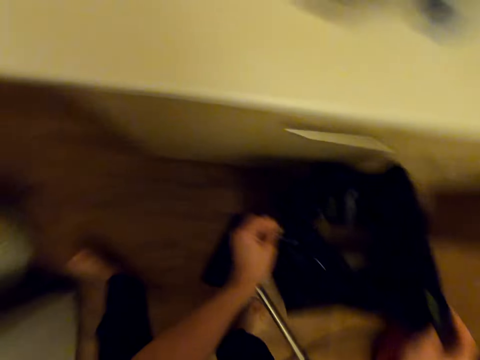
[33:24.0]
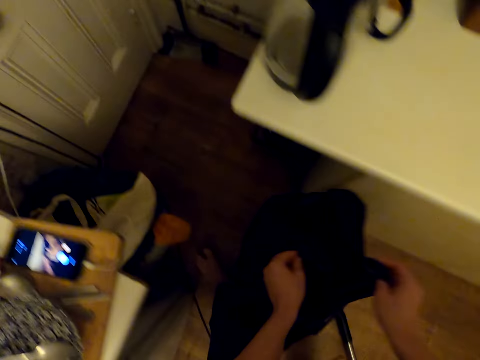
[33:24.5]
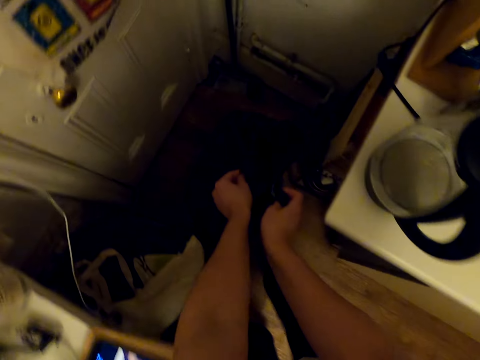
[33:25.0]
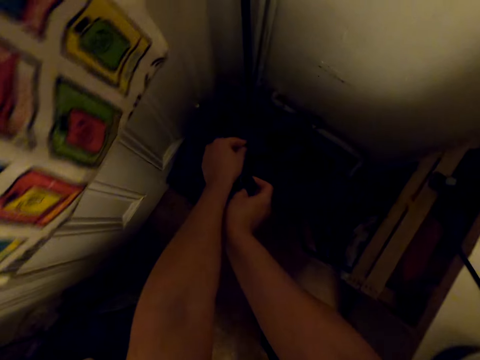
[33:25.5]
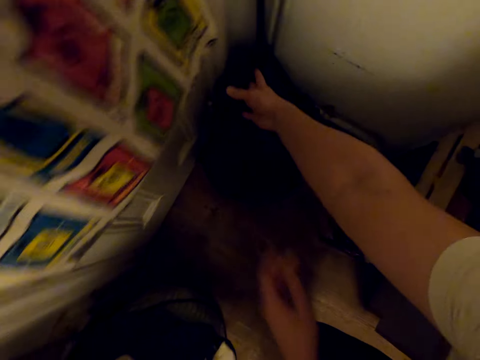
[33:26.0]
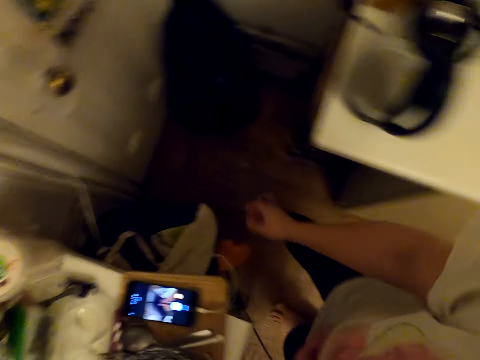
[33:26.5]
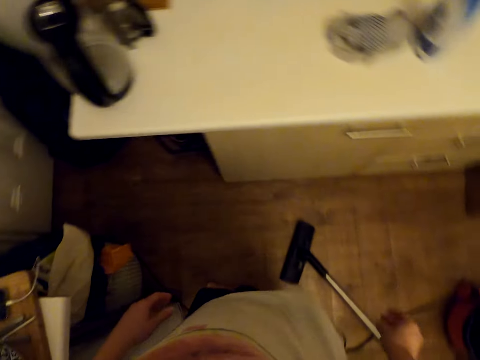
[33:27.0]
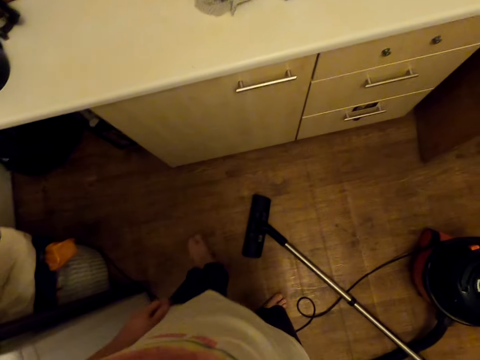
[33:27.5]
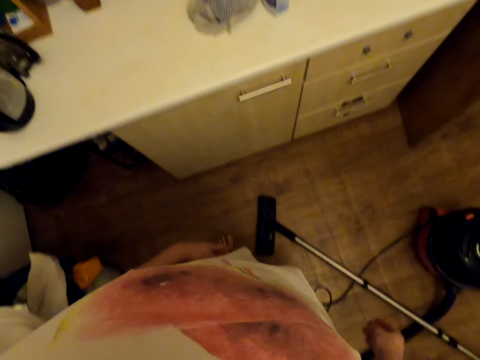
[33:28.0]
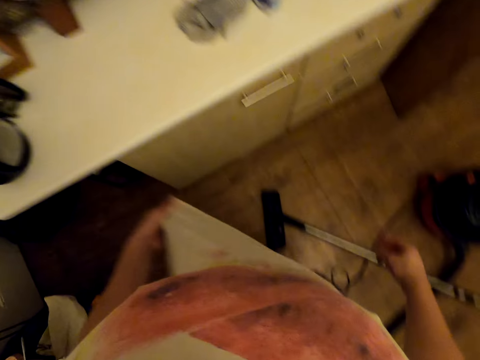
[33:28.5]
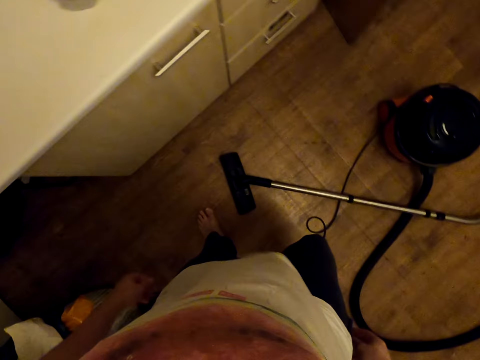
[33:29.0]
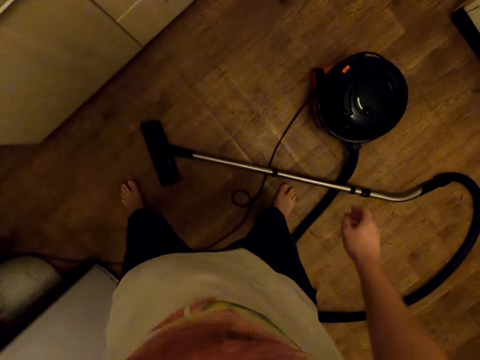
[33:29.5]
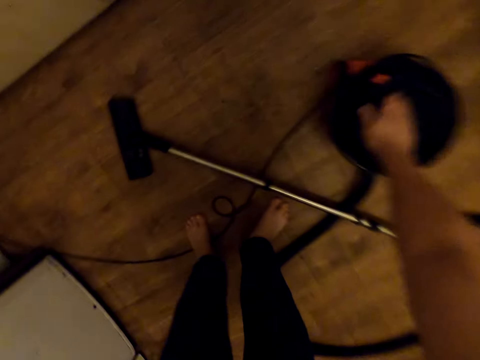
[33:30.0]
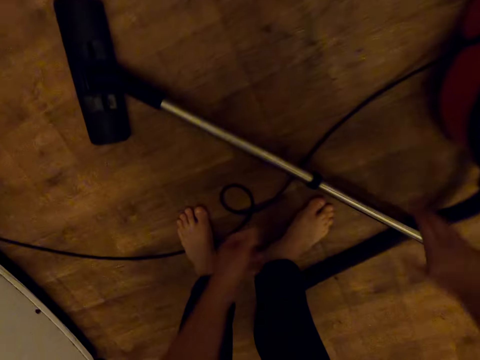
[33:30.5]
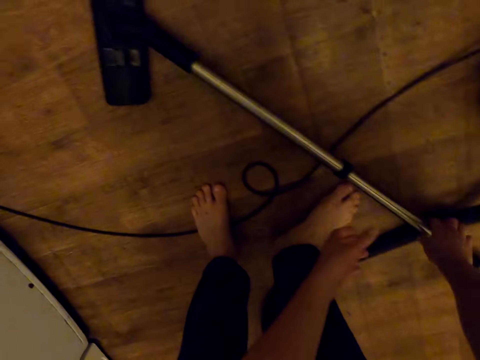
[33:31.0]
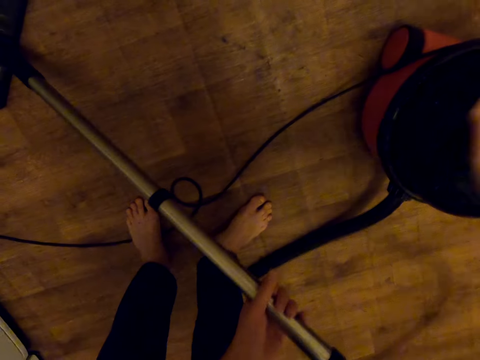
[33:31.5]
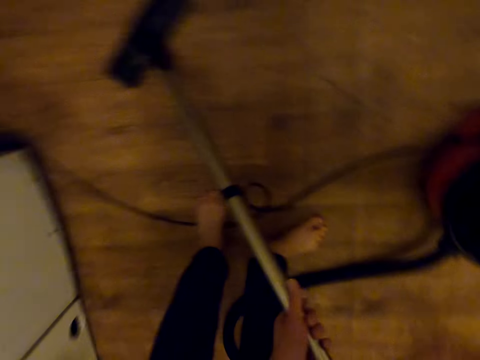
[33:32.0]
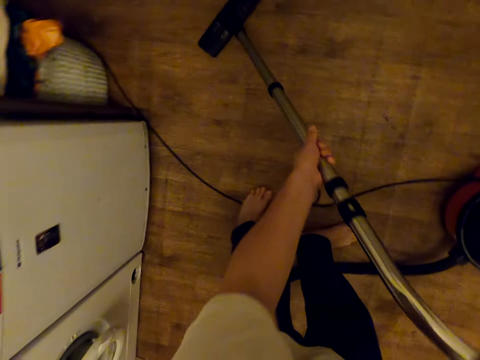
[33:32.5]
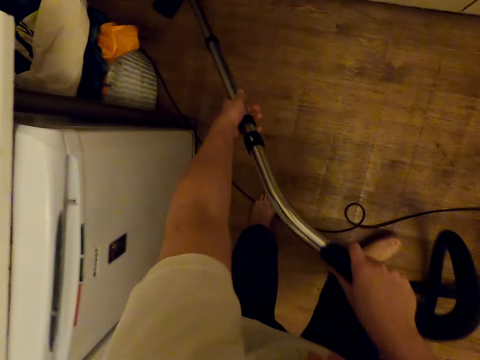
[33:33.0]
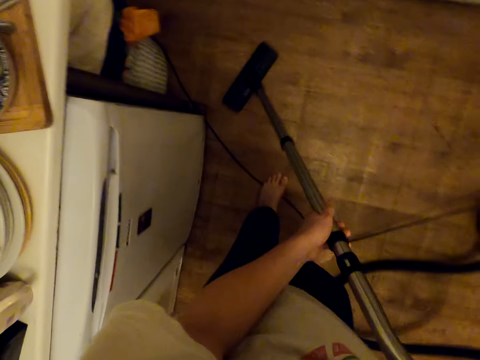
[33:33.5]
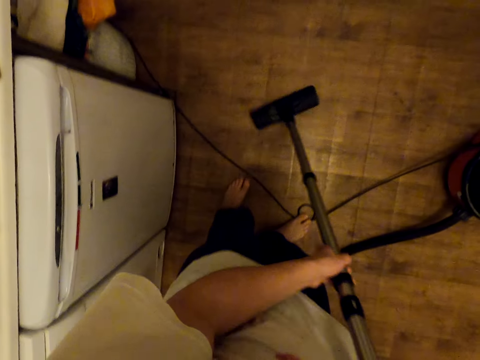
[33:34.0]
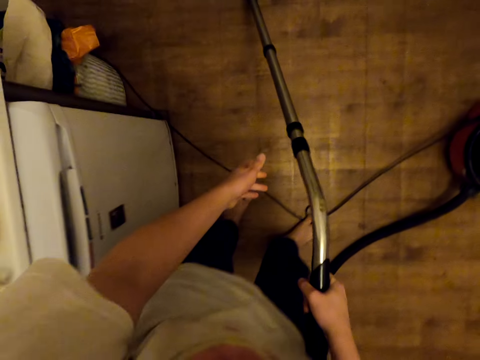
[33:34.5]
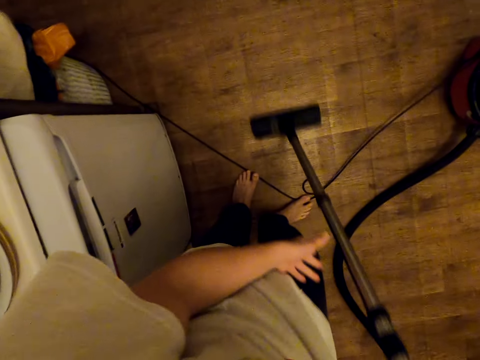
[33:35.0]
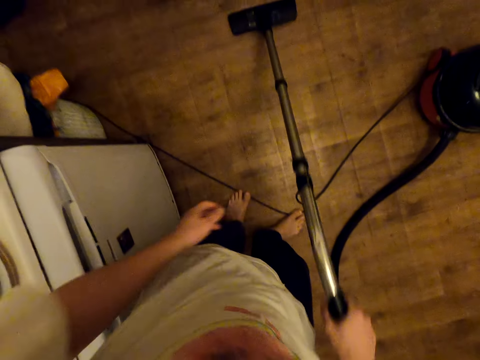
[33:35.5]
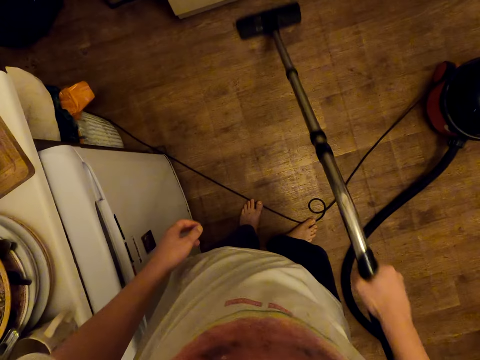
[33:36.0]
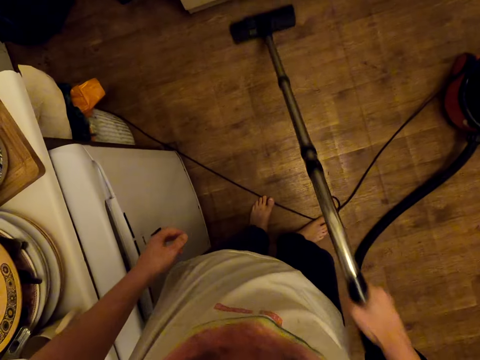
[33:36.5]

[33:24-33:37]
The camera wearer carries a polythene bag. They place the polythene bag aside on the floor. They look around. They pick up the vacuum cleaner. They turn on the vacuum cleaner. They touch the vacuum cylinder. They clean the floor with the vacuum cleaner.

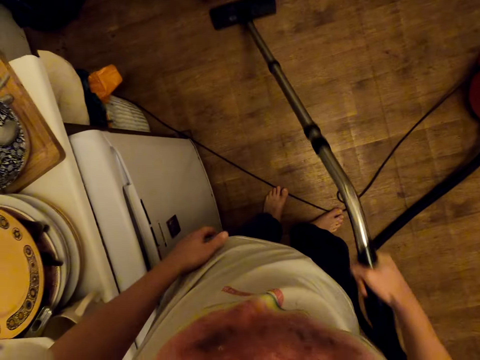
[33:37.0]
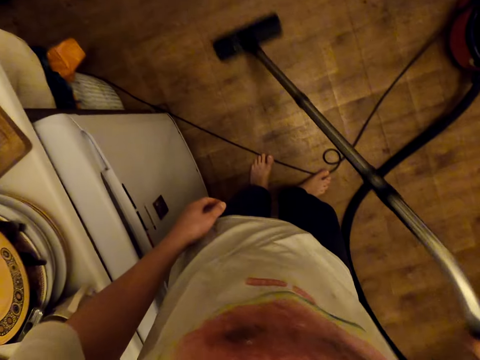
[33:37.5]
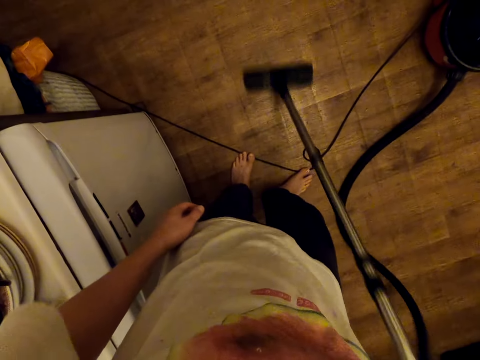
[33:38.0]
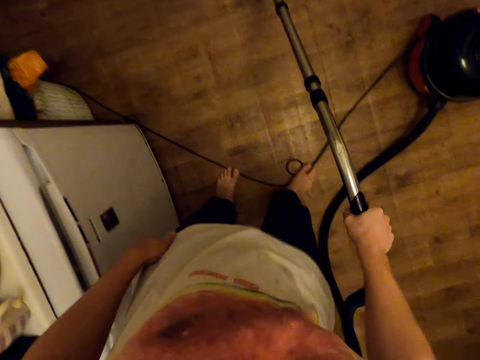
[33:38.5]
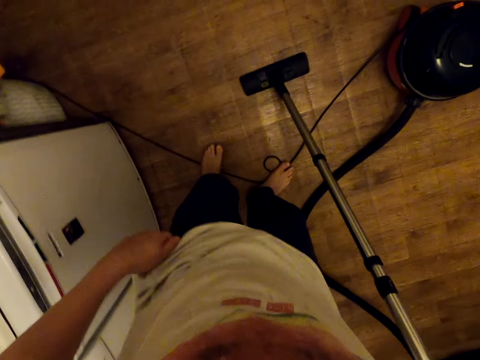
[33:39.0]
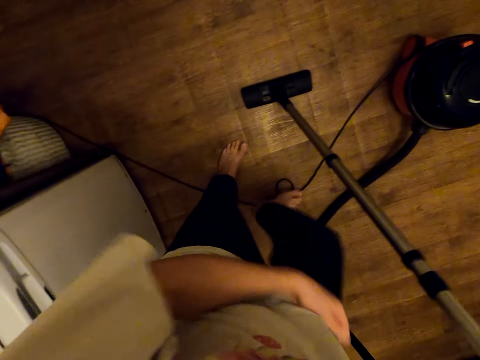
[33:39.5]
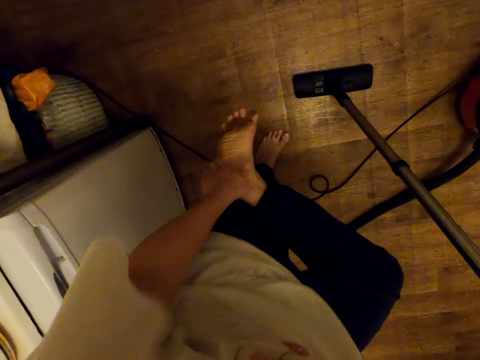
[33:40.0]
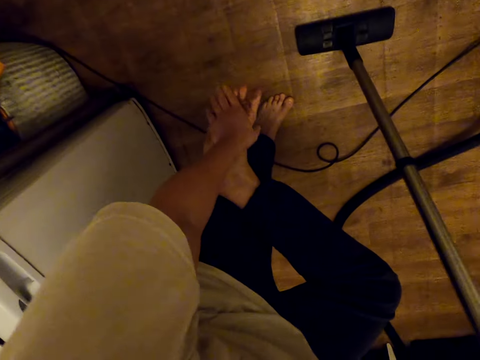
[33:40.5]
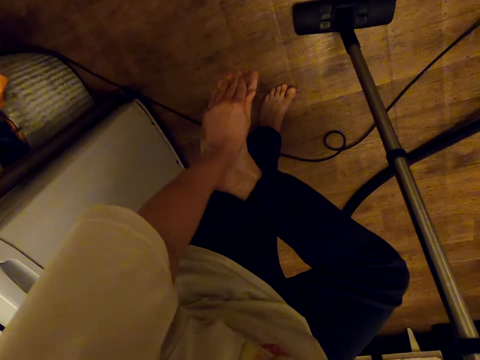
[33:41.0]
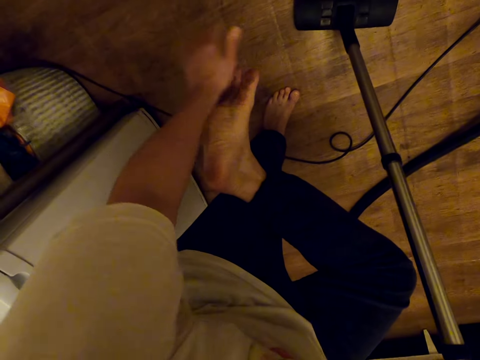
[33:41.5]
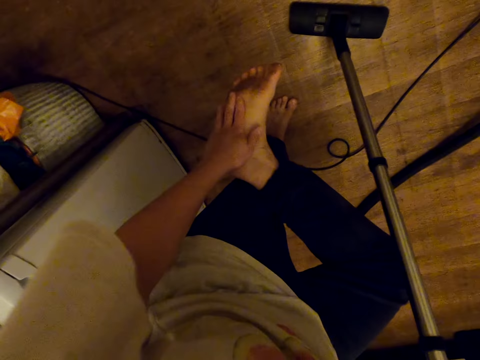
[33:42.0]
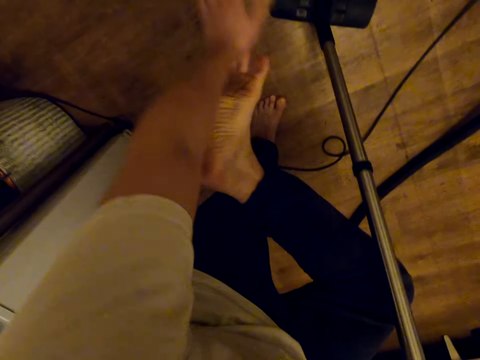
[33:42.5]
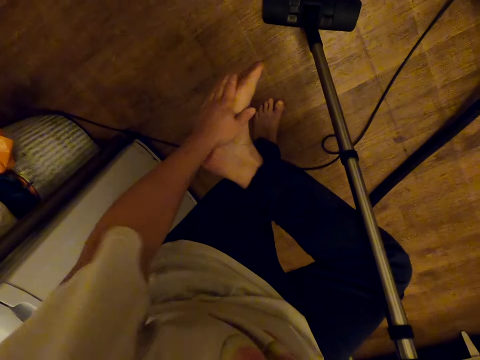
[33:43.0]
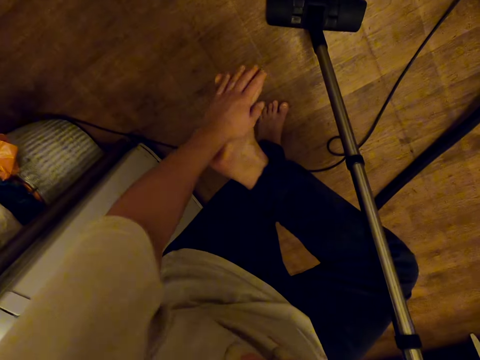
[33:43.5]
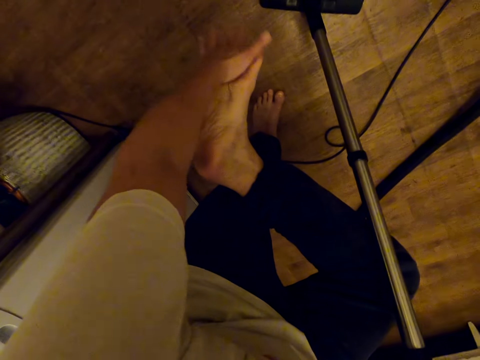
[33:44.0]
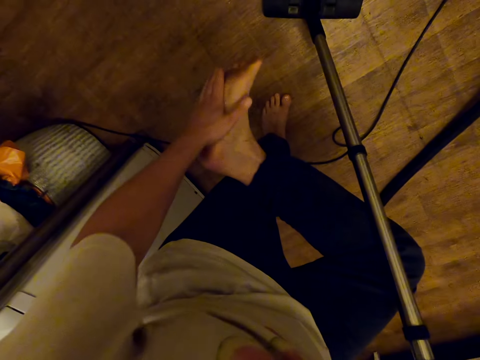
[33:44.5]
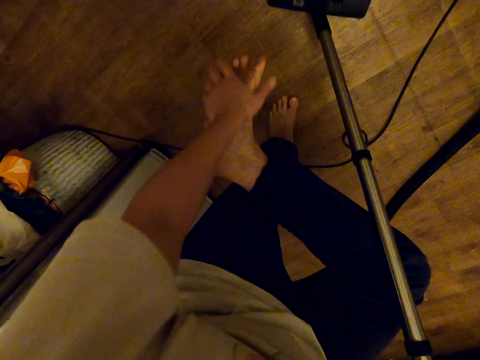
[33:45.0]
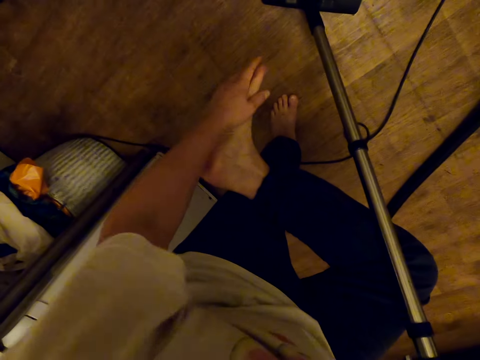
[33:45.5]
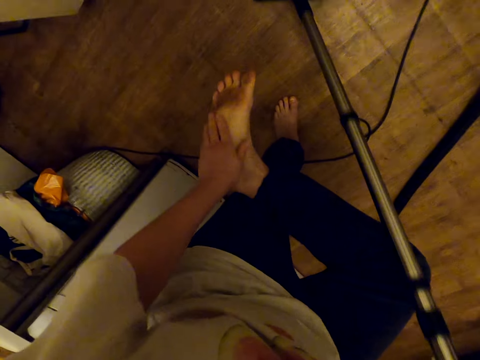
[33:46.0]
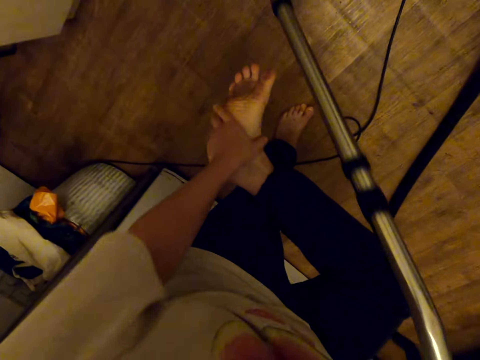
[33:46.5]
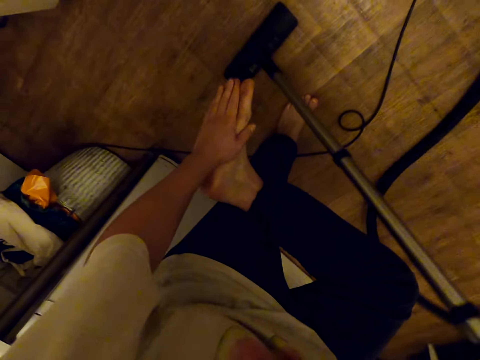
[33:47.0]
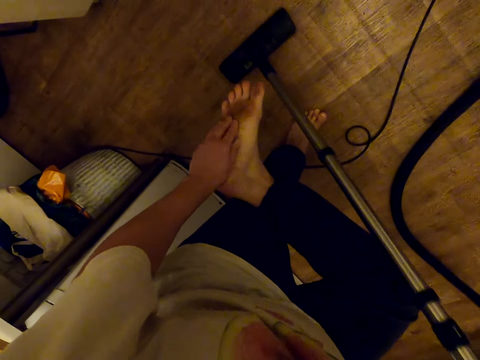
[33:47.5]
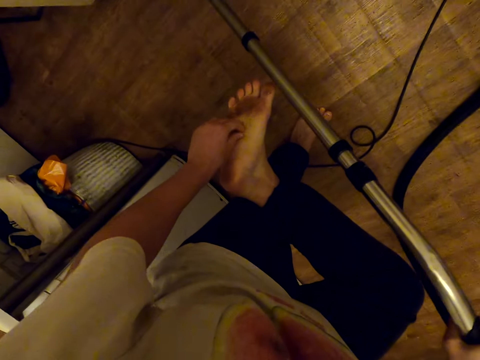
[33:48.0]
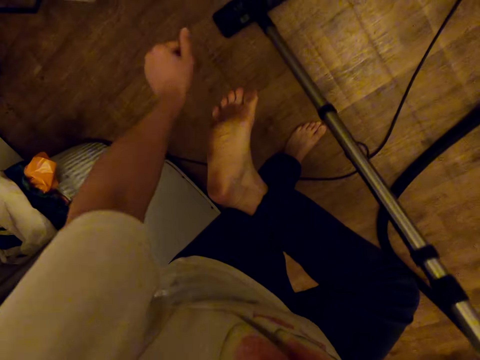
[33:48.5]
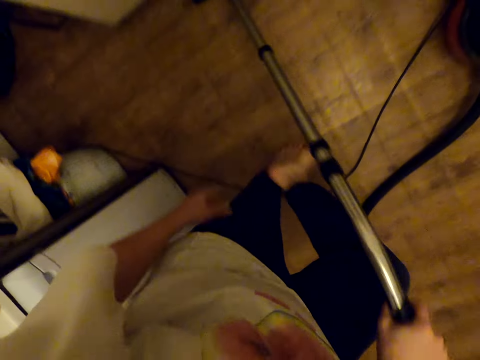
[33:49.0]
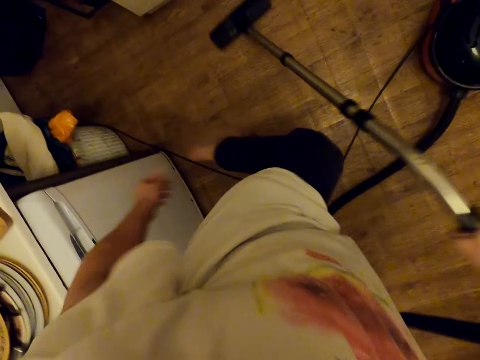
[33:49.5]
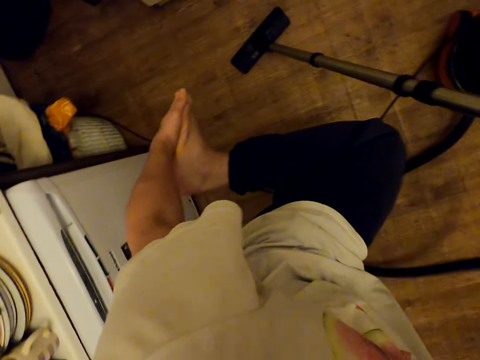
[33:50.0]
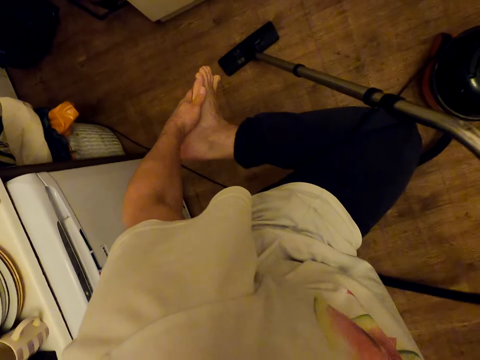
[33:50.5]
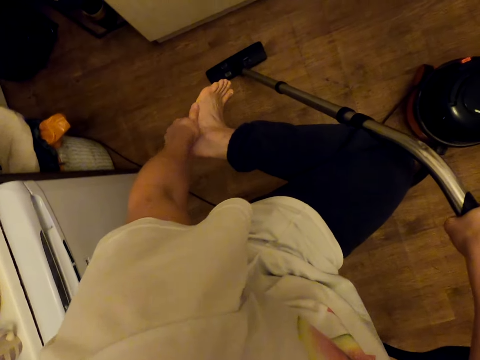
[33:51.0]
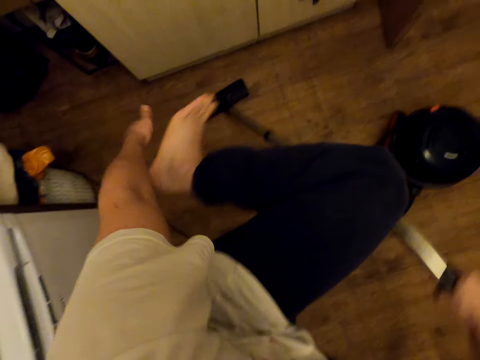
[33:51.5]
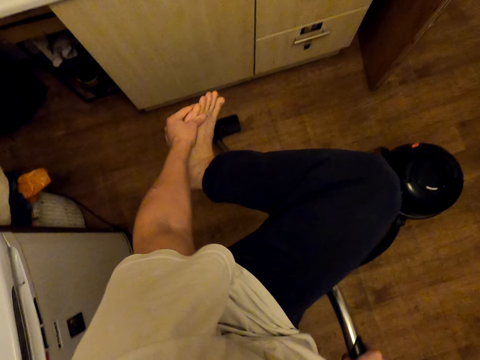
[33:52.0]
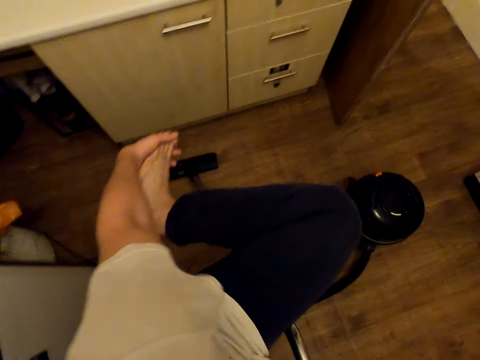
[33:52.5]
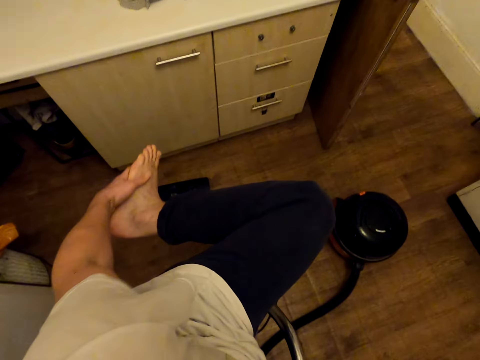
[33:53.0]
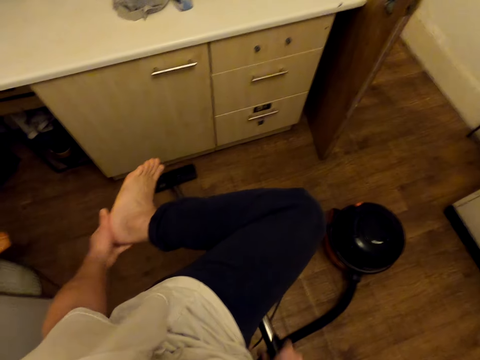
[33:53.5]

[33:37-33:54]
The camera wearer wipes his right foot with the right hand. He cleans the floor. He wipes his left foot with his right hand.
